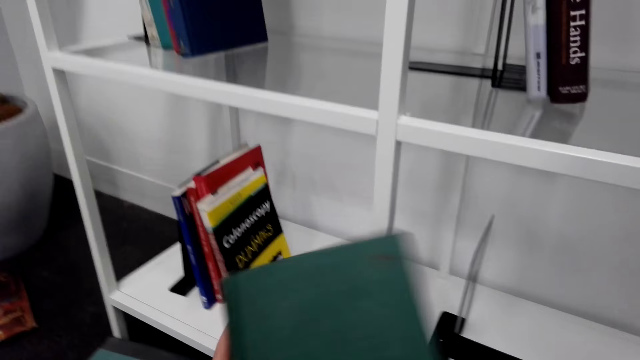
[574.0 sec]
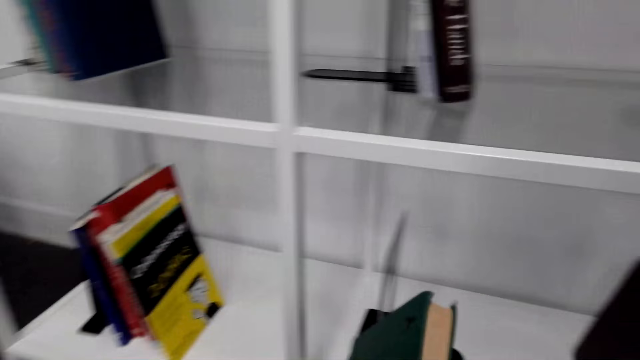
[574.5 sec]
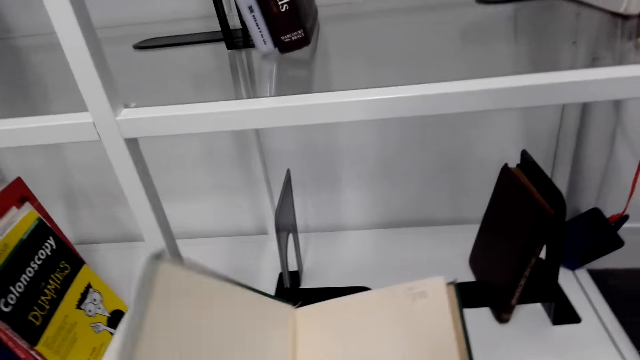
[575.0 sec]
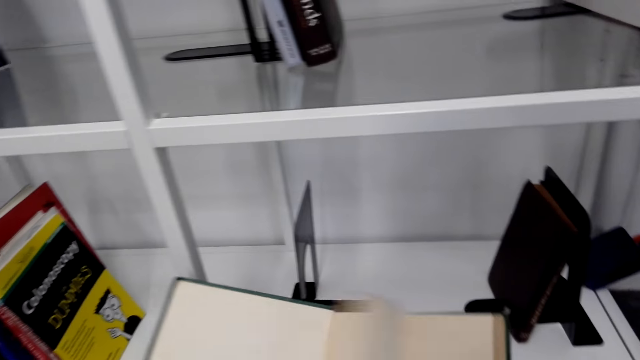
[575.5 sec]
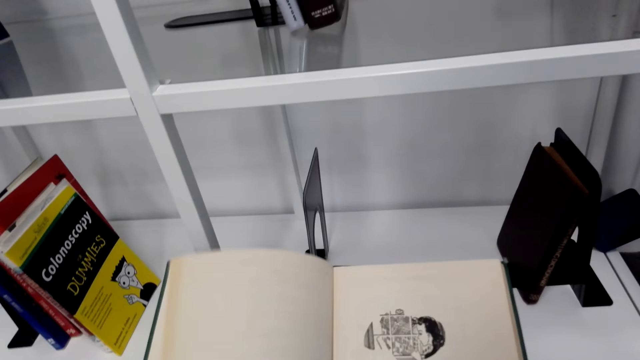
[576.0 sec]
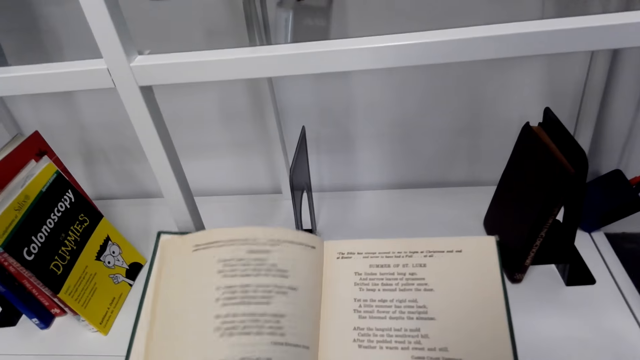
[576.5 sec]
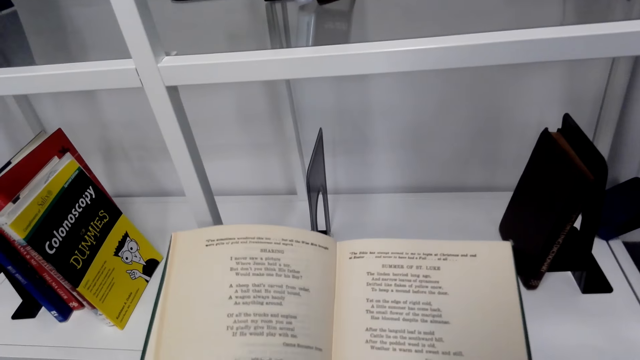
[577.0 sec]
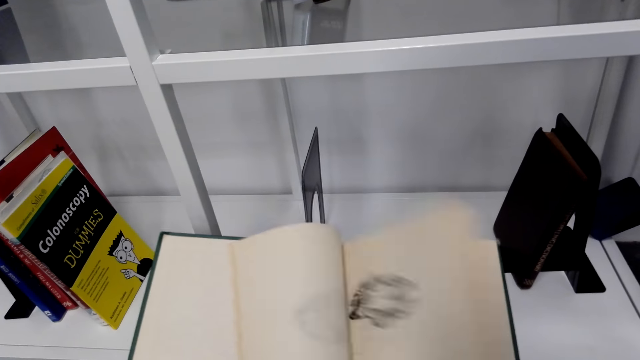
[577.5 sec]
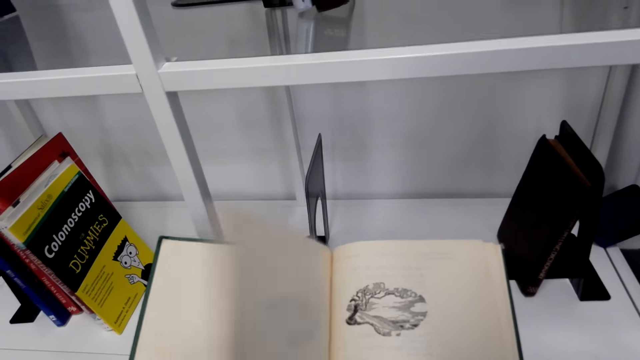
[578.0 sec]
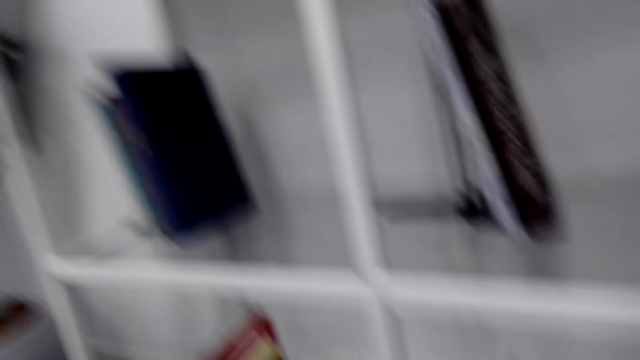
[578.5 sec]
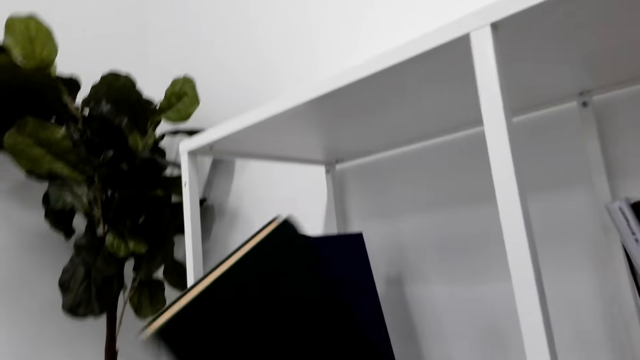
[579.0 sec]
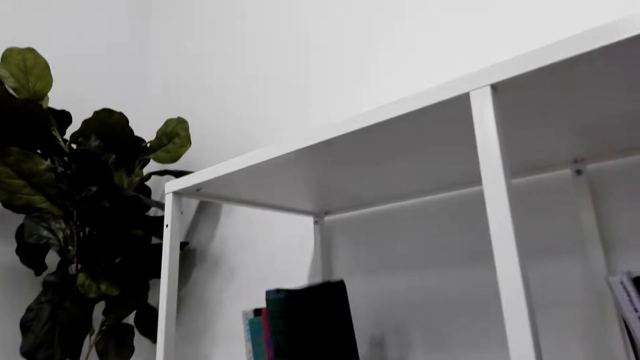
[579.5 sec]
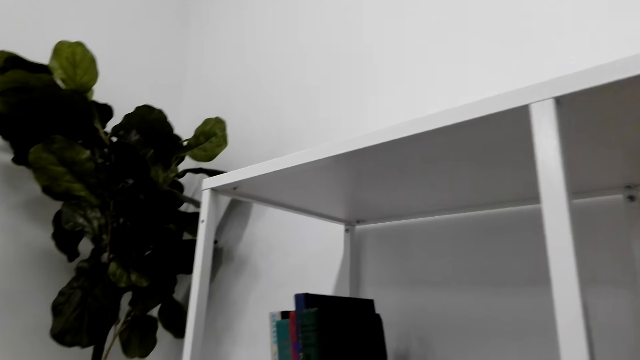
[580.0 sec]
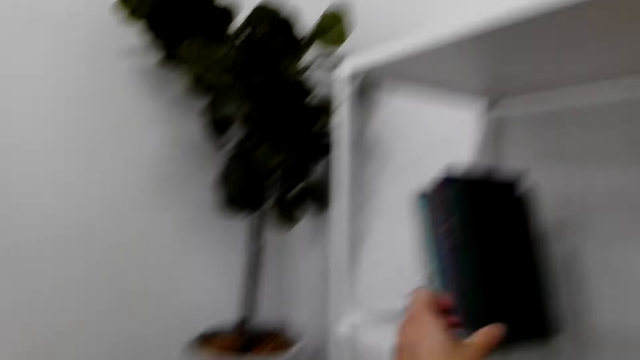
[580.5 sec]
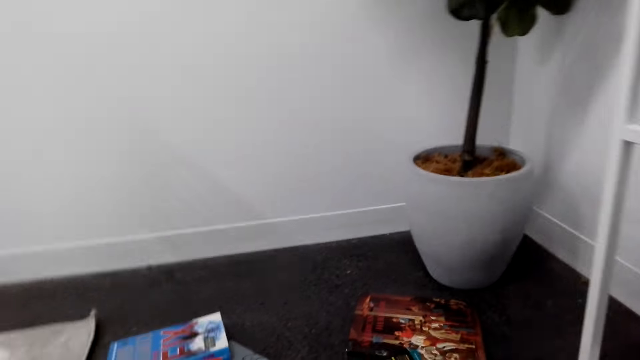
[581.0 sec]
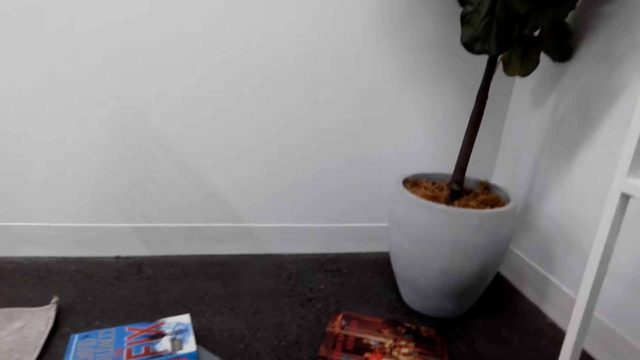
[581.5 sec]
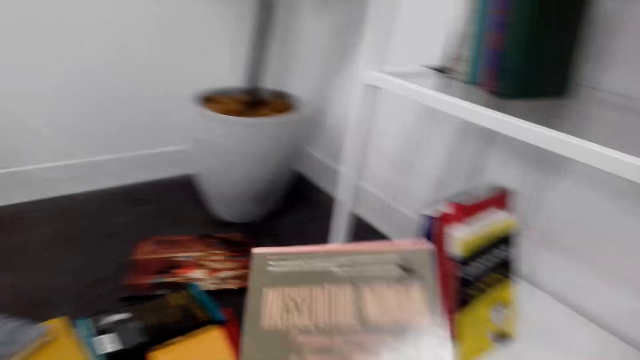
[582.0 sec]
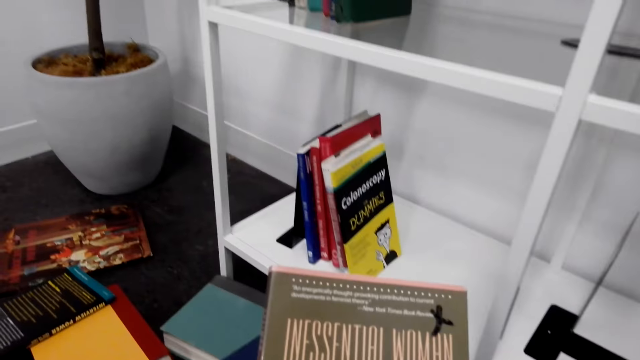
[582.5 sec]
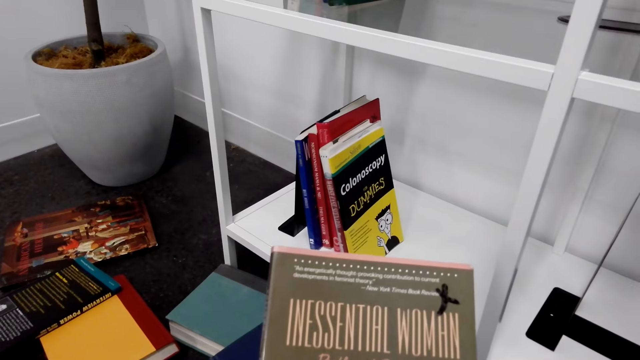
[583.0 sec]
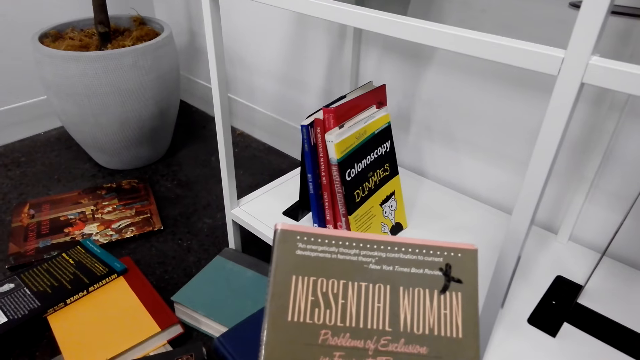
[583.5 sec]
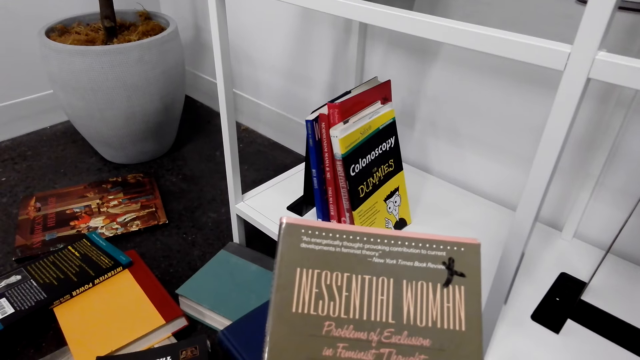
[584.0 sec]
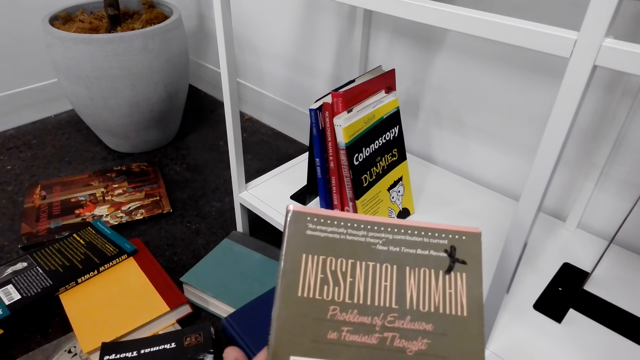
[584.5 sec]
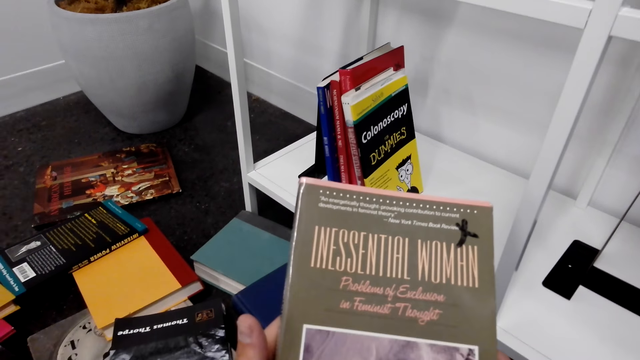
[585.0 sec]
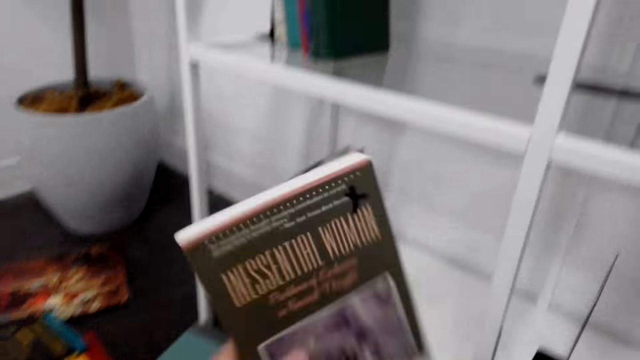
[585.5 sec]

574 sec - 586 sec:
The camera wearer opens the book. They flip through the pages. They arrange the book on the bookshelf. They pick up a book from the floor. They stare at the book.

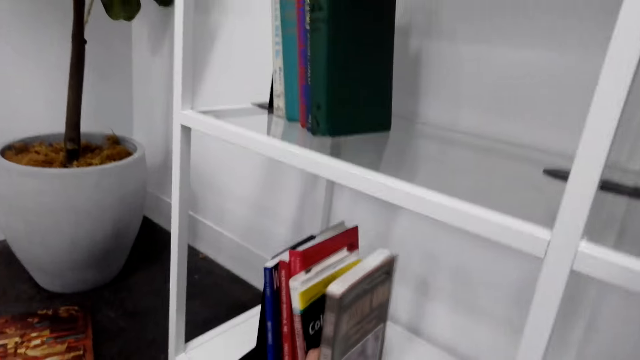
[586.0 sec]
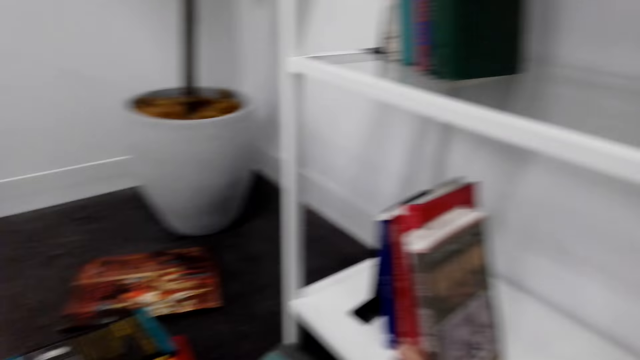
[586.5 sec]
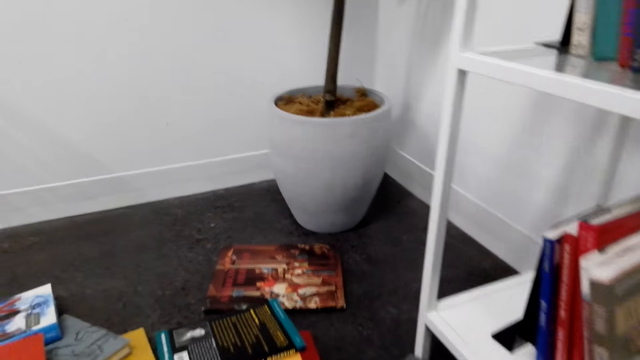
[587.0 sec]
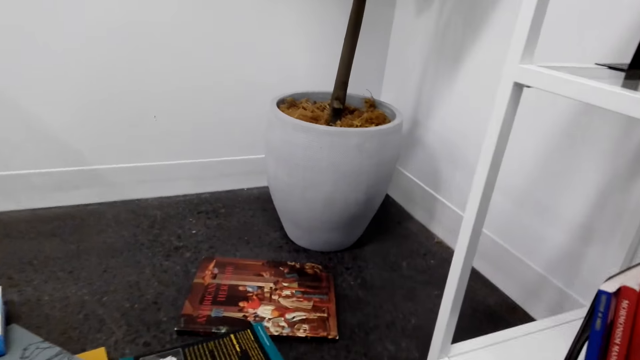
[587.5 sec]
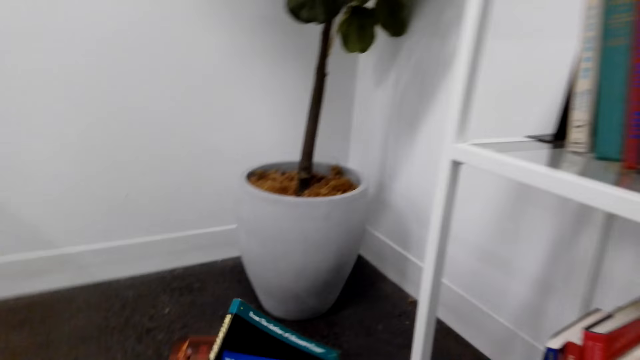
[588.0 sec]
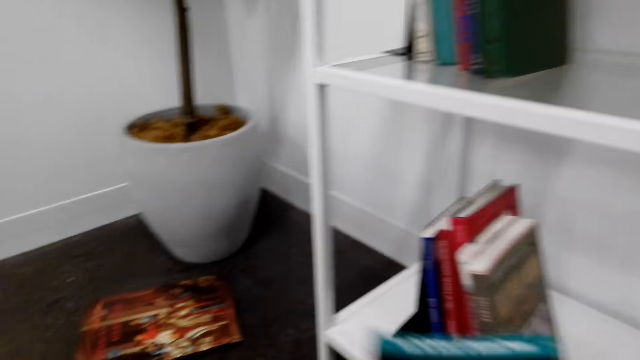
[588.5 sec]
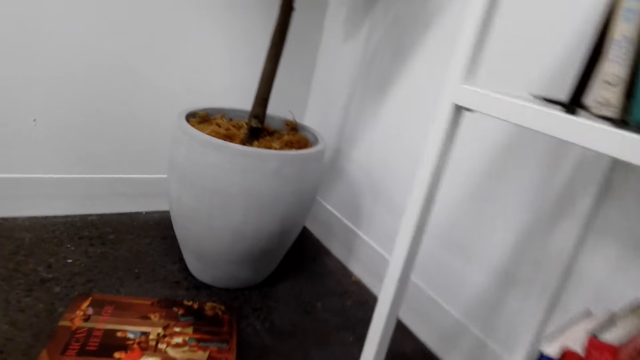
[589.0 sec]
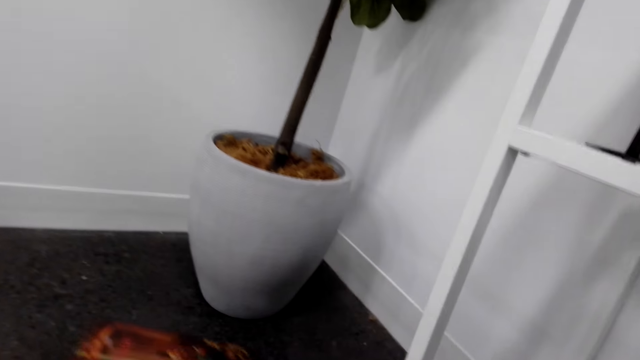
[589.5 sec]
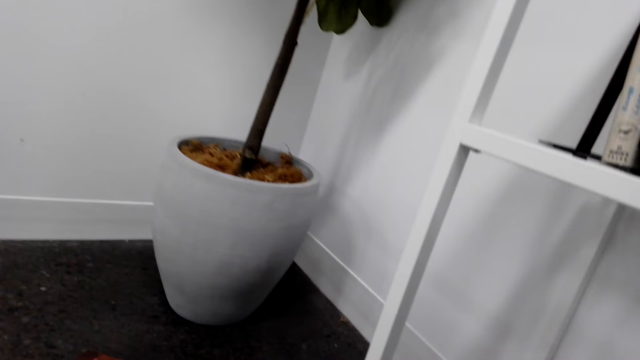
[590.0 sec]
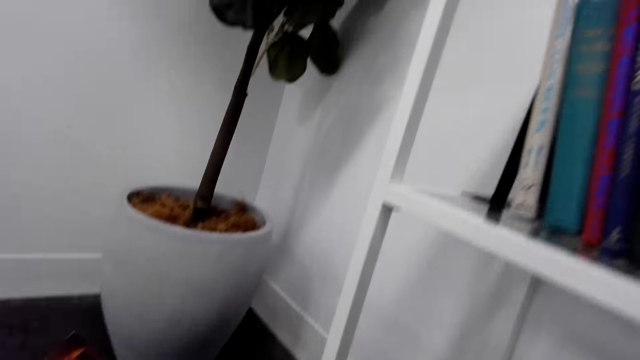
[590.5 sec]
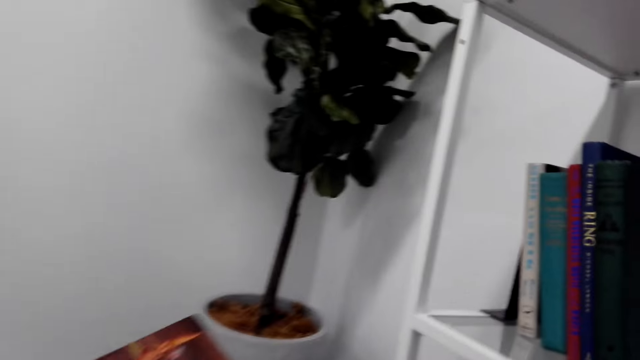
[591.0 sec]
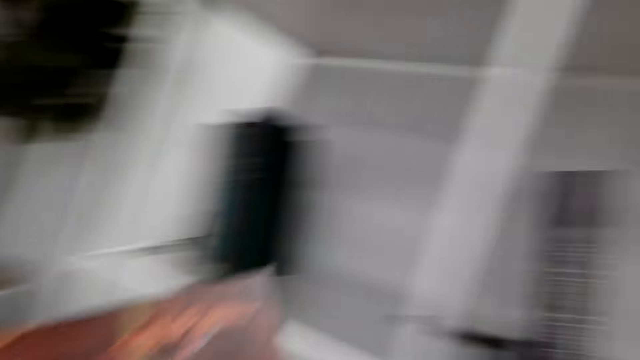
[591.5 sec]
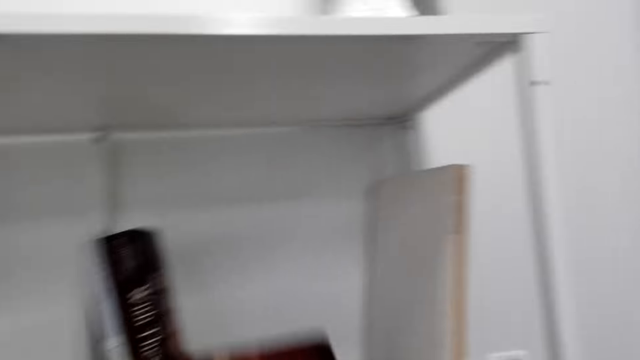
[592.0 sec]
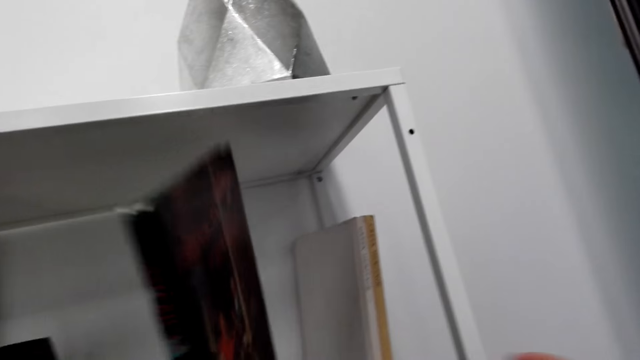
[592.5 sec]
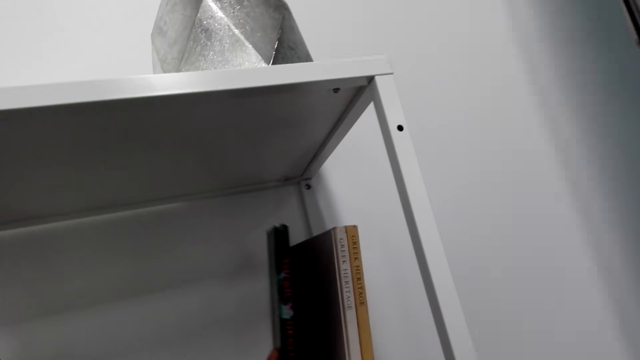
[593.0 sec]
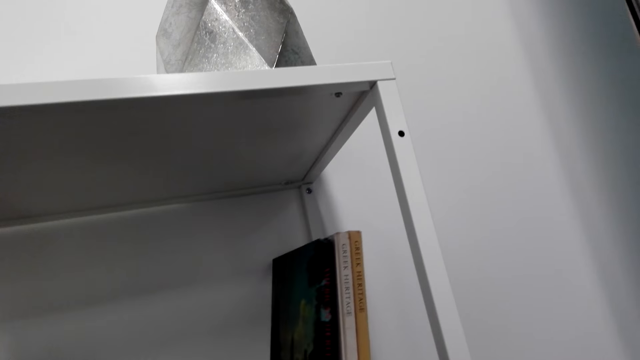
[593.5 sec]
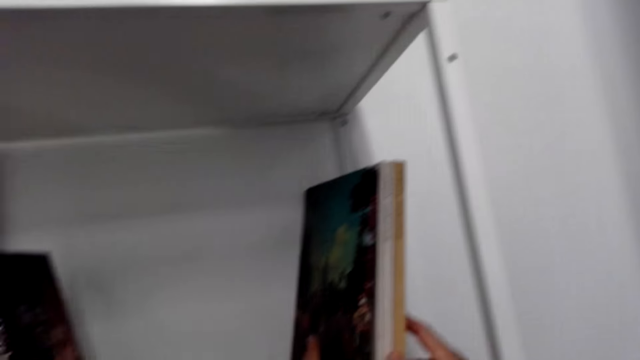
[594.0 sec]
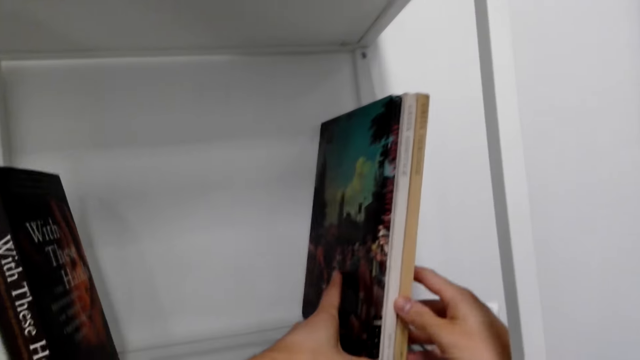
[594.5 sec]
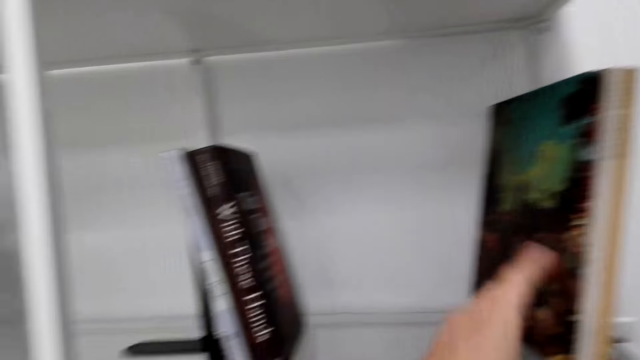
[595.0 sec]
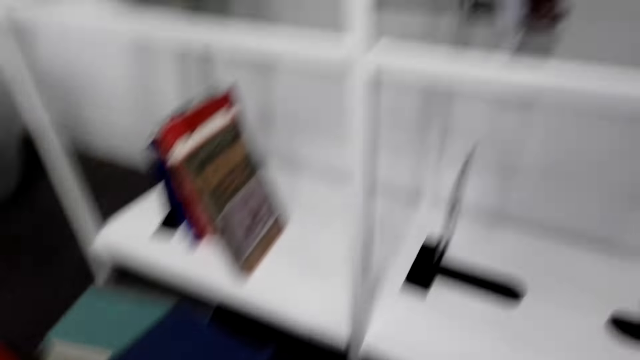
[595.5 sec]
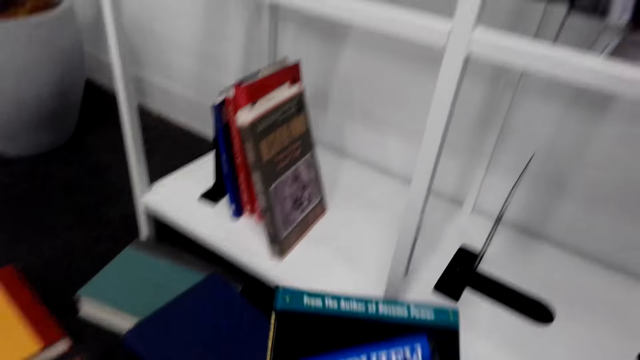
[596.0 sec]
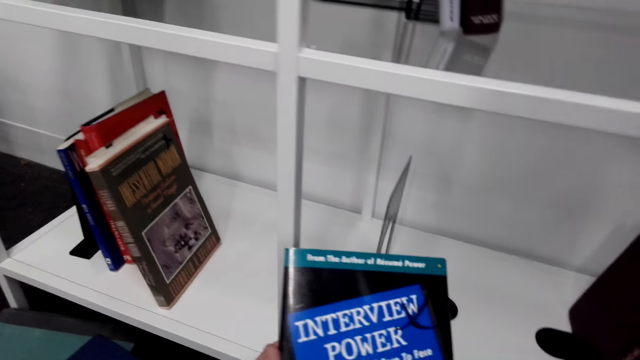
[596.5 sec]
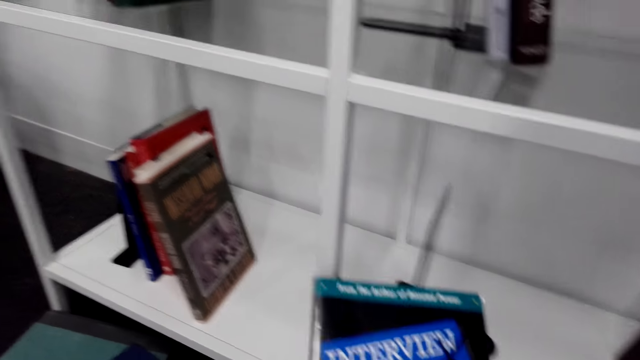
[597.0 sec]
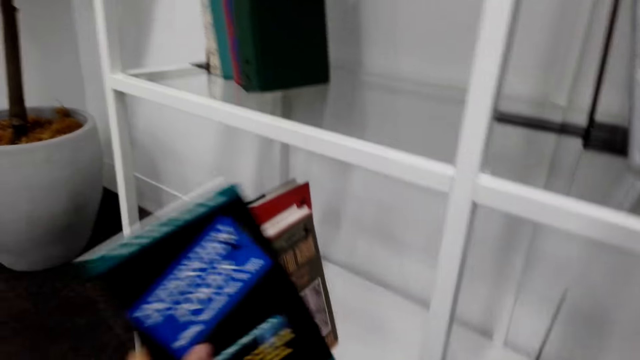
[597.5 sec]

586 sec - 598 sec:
The camera wearer arranges the book on the bookshelf. They pick up a book from the floor. They arrange the book on the bookshelf. They pick up a book from the floor.
